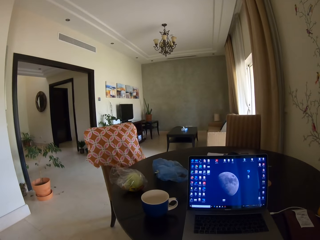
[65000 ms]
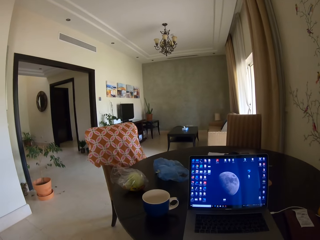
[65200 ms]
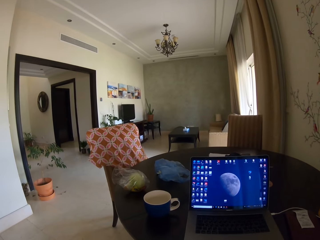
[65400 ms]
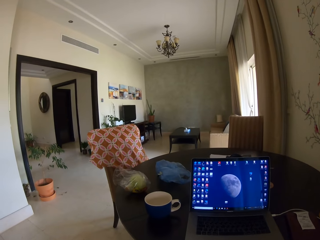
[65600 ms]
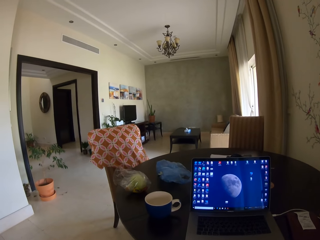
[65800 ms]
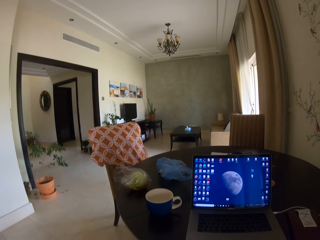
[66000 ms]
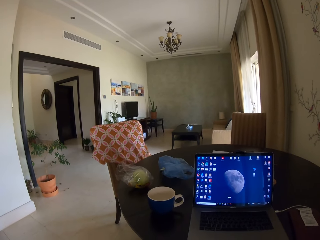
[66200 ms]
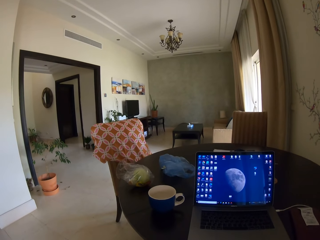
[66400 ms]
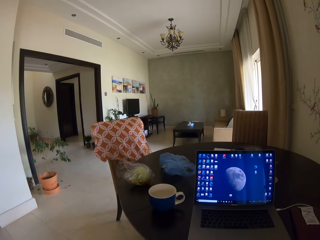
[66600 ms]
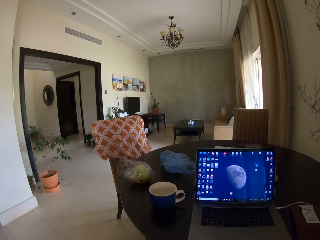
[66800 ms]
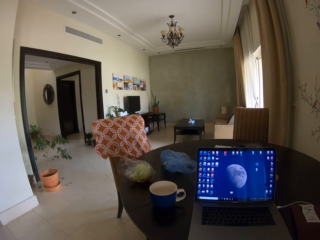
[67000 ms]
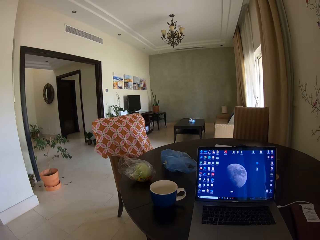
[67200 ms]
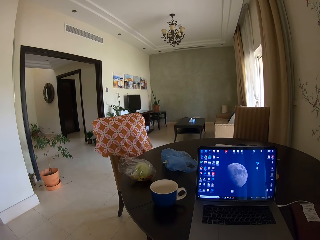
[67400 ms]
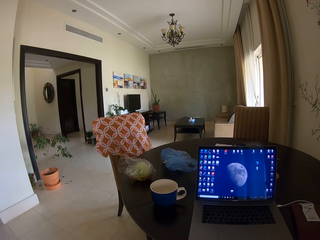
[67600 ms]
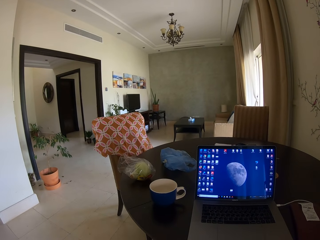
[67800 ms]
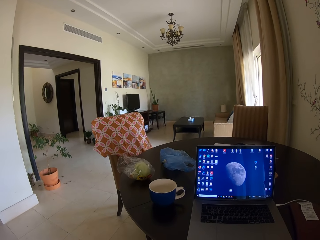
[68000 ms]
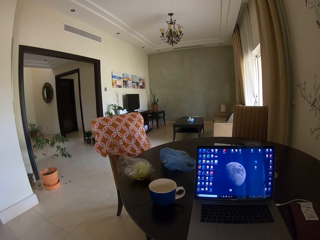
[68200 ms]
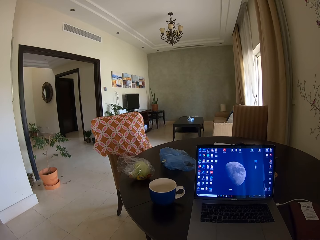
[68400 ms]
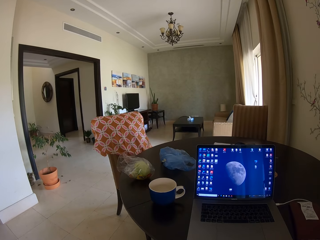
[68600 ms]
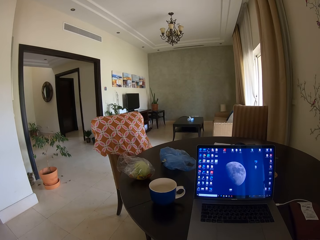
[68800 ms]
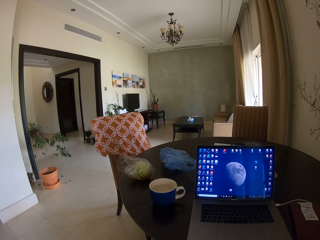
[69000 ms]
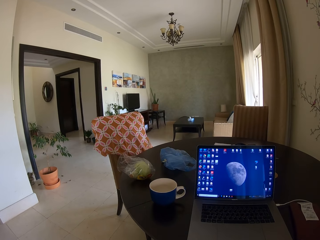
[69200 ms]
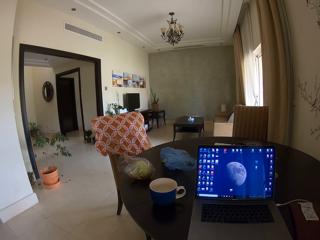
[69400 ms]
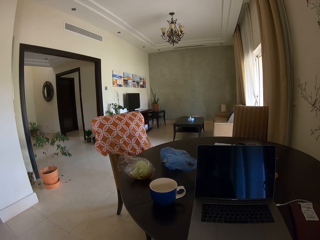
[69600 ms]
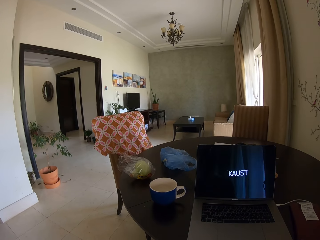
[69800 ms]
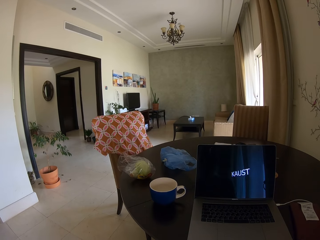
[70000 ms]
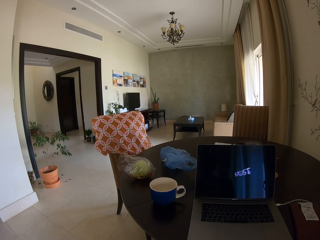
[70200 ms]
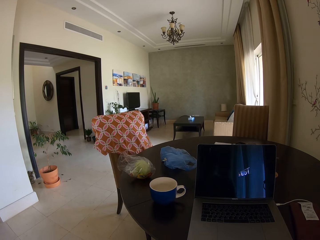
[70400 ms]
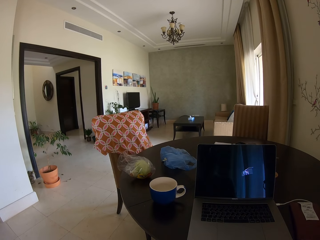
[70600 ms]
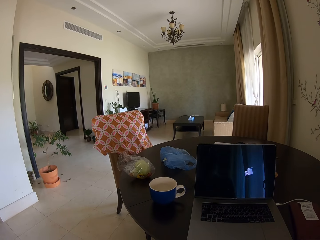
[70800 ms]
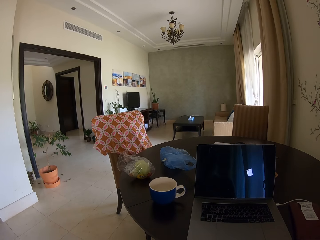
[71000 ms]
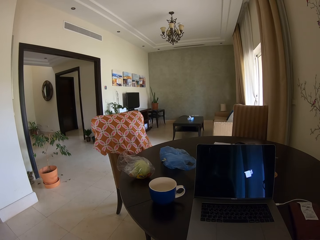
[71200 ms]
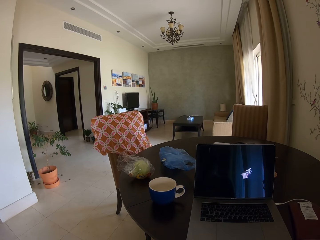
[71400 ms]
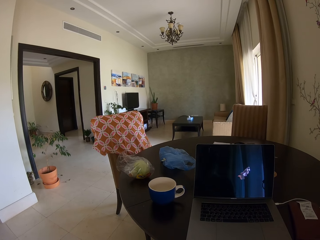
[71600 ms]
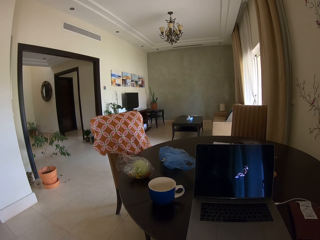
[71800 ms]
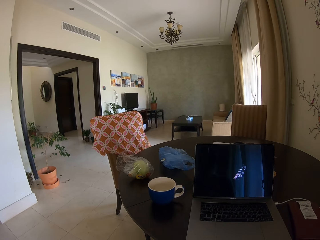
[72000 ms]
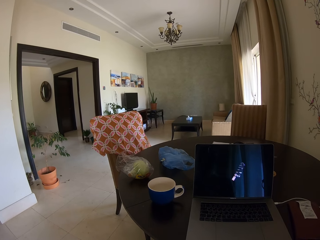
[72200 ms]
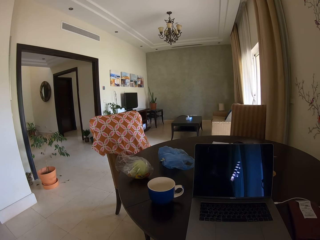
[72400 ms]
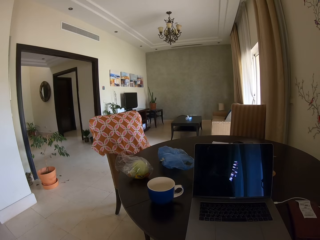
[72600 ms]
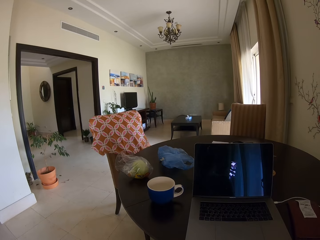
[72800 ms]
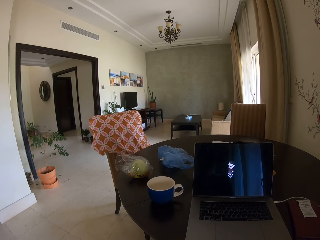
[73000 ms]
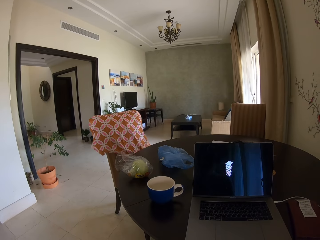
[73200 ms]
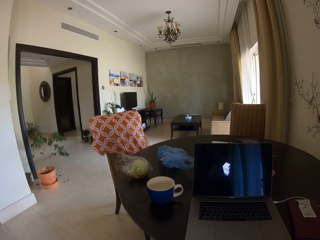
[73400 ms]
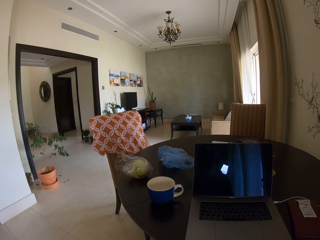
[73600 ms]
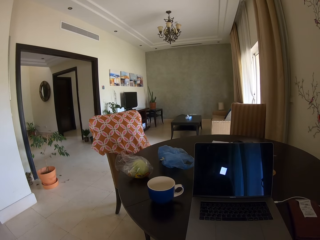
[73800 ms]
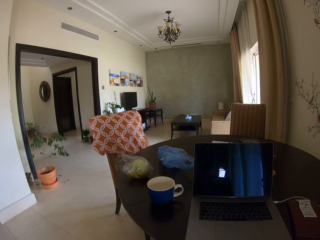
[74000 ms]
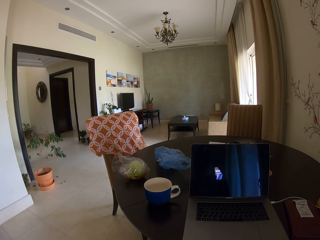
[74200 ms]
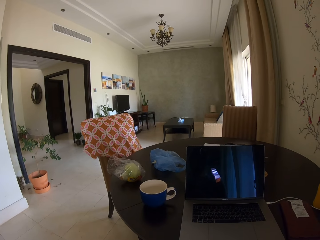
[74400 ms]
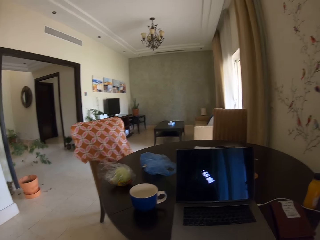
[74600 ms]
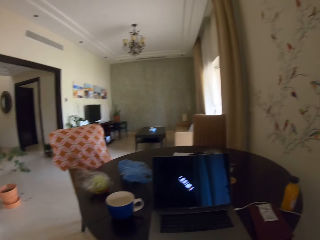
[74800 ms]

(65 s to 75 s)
The camera wearer operates the laptop.

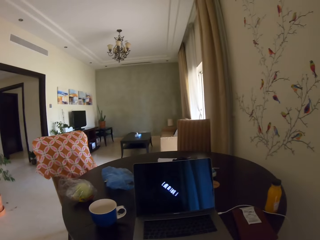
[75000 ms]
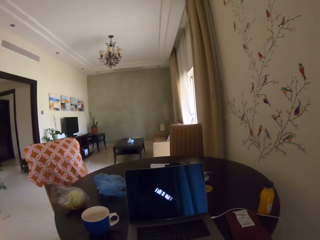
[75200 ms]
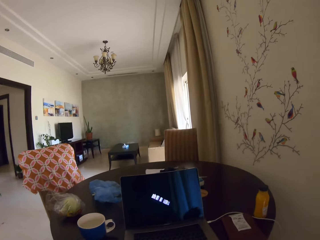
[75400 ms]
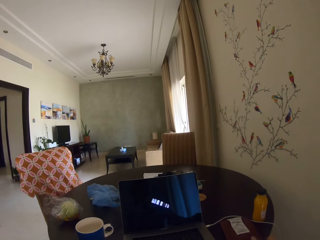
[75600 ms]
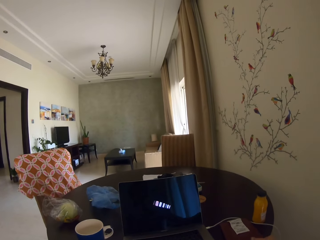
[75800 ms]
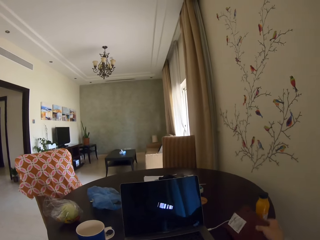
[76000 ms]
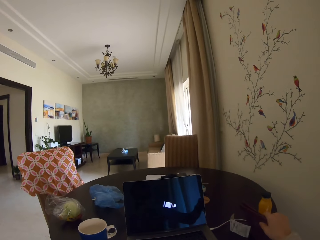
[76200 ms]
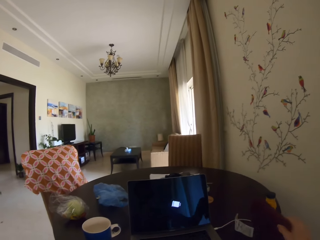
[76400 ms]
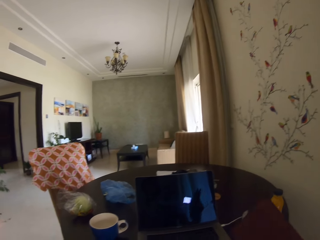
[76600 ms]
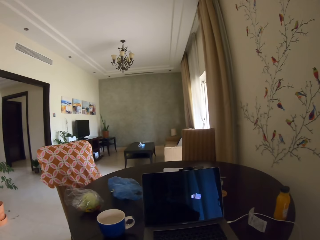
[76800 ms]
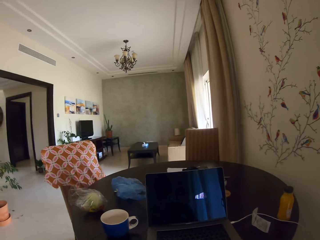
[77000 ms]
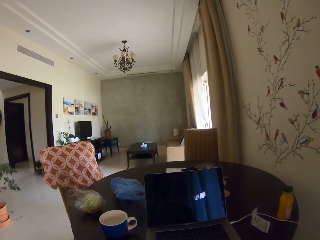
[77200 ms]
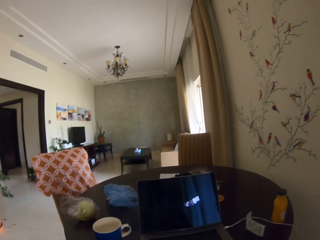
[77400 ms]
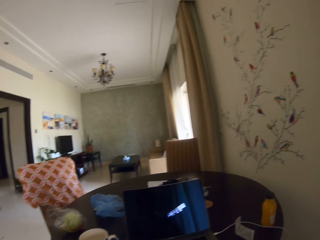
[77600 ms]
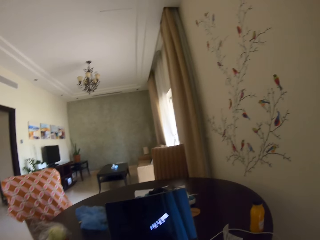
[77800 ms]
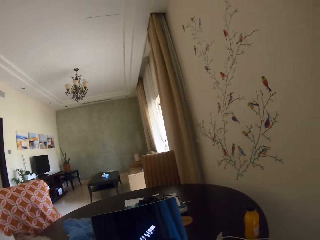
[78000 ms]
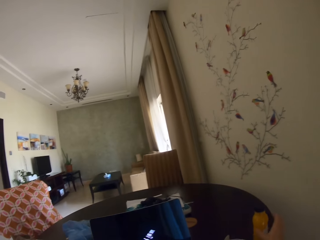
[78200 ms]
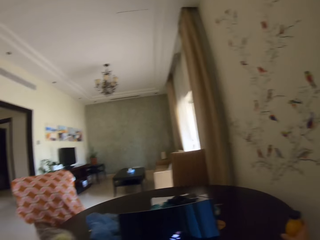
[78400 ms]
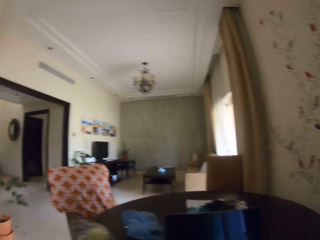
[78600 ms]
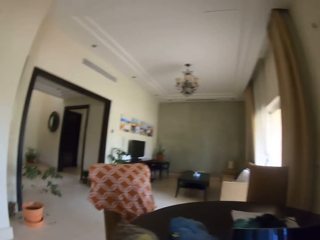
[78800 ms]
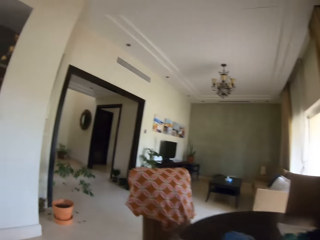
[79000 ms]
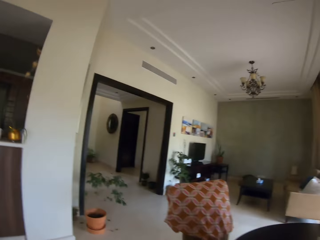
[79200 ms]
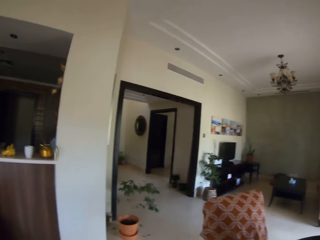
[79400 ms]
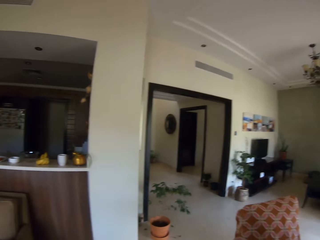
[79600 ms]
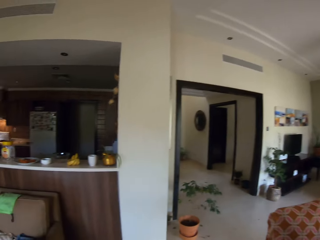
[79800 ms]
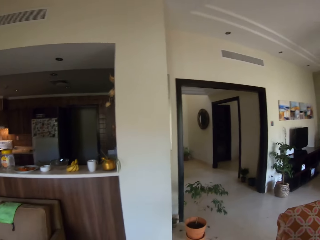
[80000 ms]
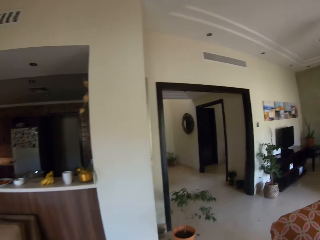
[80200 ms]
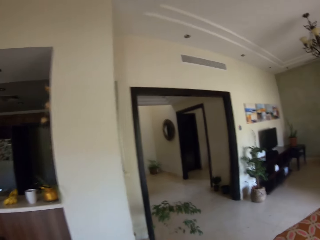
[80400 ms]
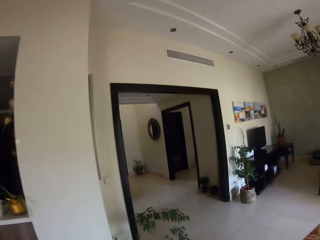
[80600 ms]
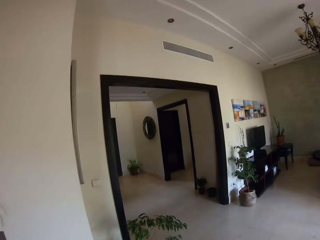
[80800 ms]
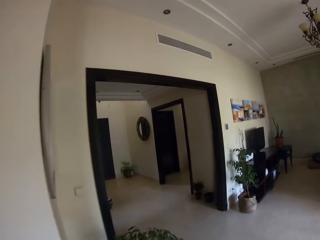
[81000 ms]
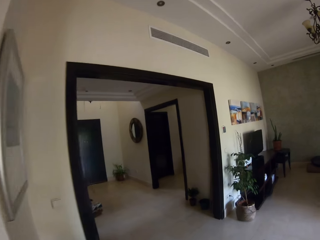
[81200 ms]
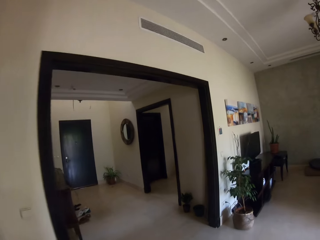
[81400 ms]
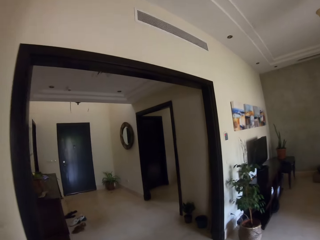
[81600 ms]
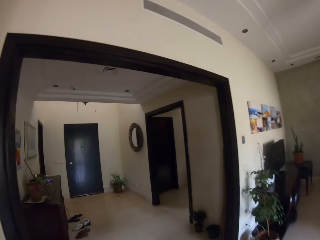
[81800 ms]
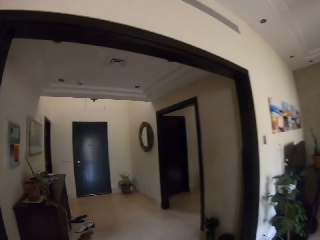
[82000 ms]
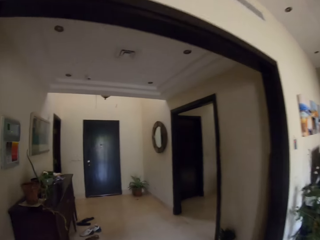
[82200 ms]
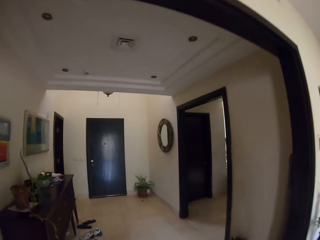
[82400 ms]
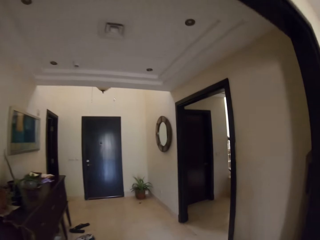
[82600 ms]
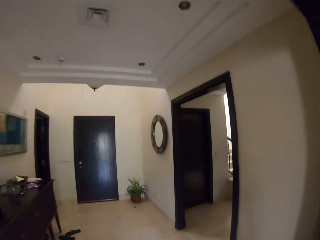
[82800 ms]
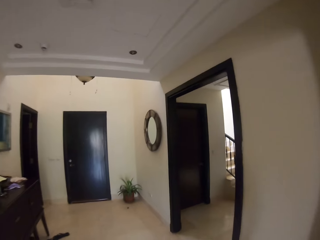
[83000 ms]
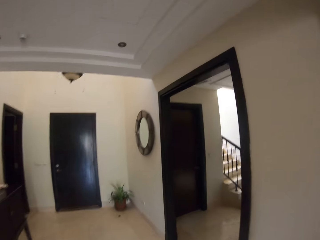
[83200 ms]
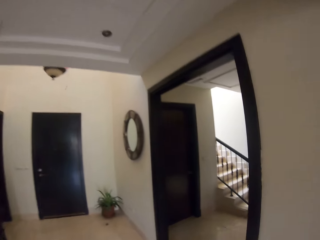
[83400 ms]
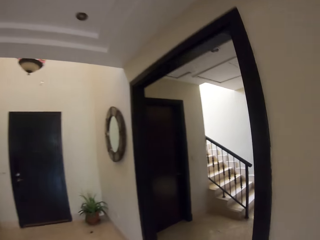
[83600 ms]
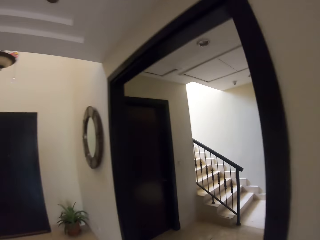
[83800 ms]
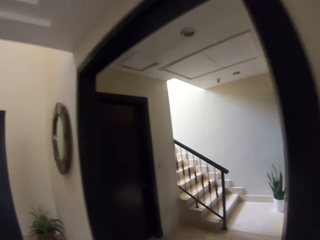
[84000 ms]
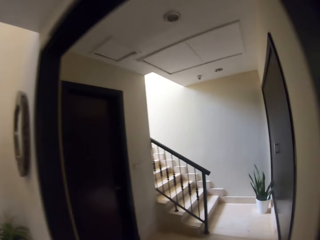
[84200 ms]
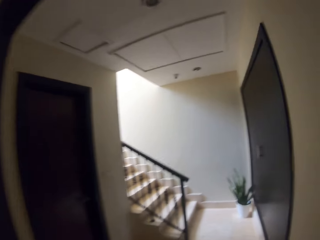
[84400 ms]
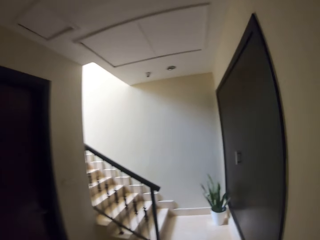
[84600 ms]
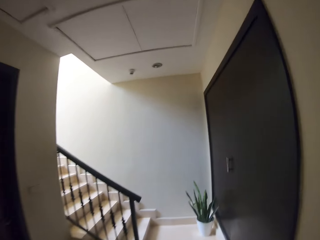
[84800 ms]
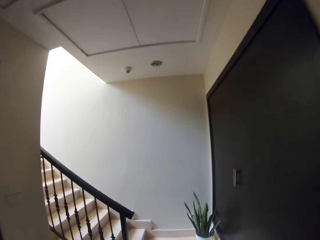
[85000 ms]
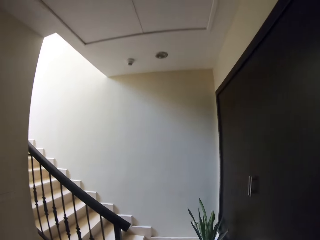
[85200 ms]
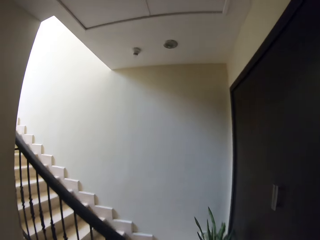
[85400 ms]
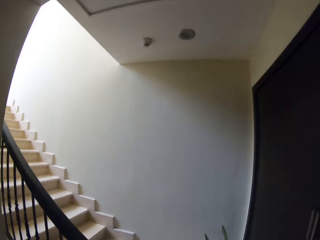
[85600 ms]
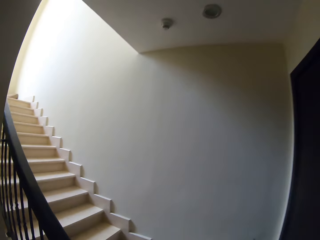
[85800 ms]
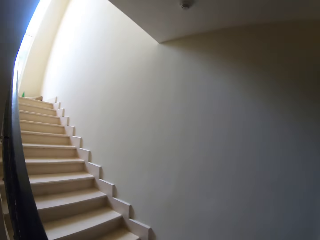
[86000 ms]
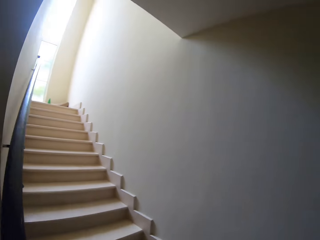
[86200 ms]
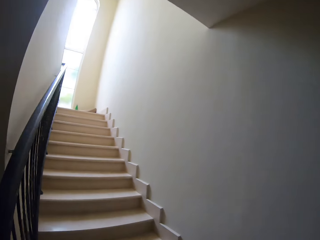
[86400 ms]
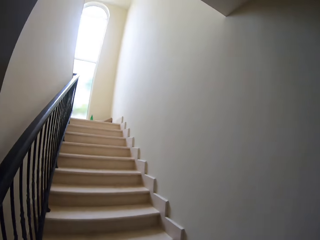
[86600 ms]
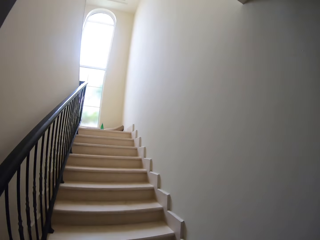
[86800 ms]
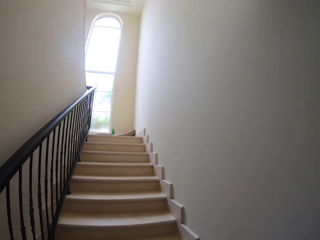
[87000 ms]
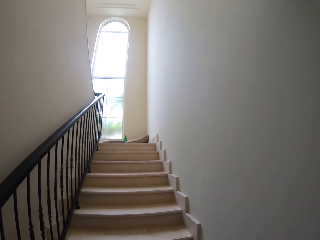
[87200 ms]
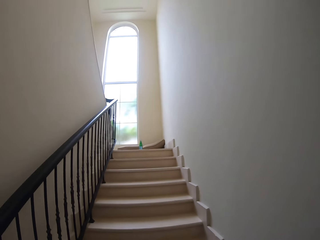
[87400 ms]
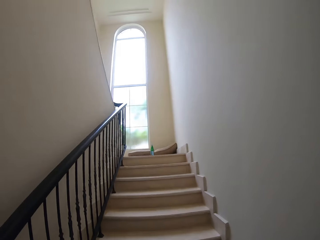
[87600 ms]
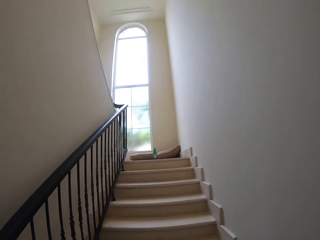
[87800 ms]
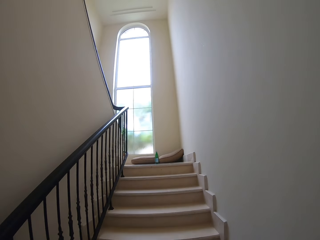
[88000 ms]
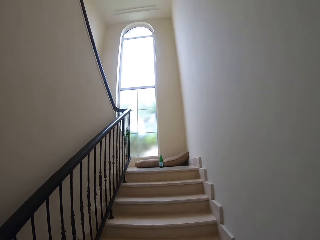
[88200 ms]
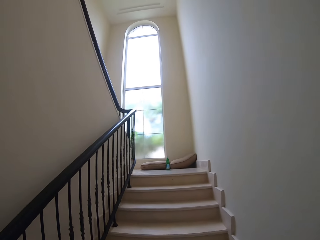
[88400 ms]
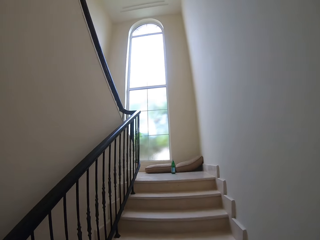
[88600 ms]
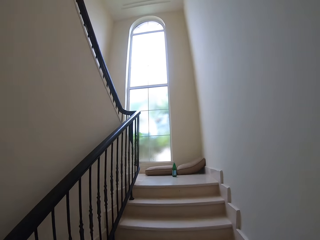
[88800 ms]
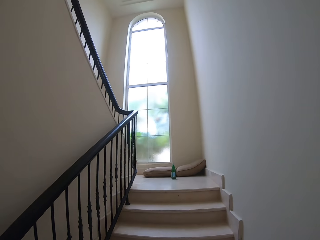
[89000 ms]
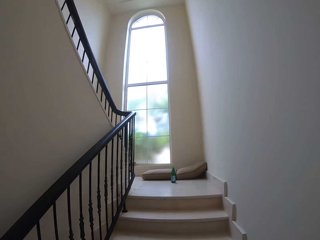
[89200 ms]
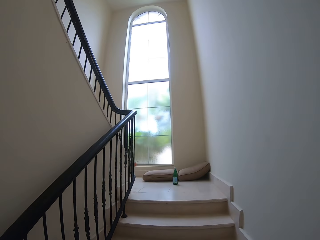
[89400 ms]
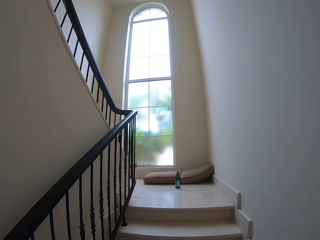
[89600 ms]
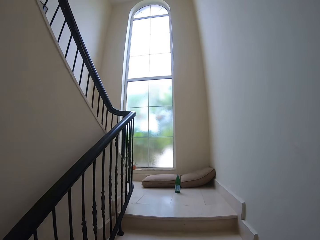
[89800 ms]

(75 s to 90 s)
The camera wearer picks up the tablet case from the table. They walk around the house. They climb the stairs.
